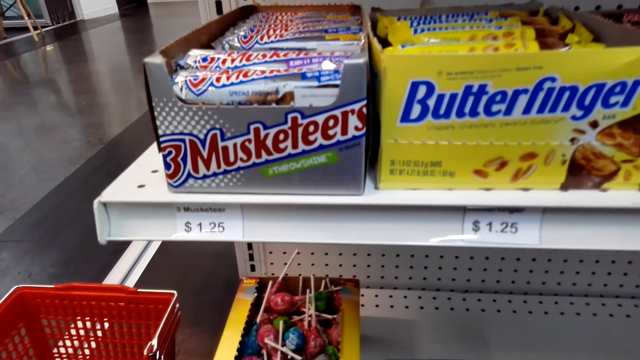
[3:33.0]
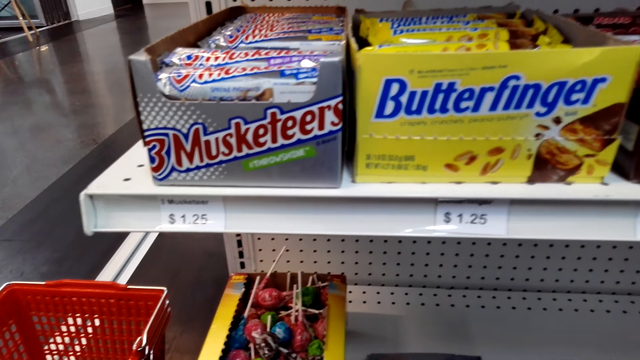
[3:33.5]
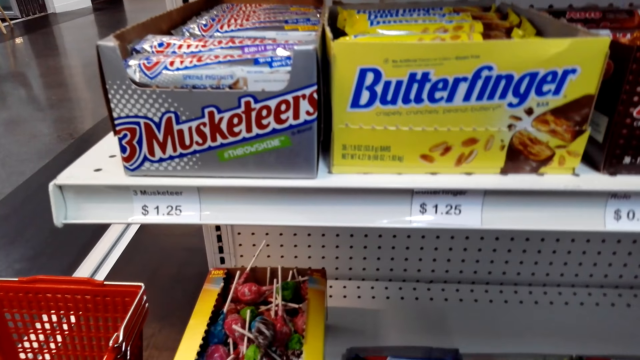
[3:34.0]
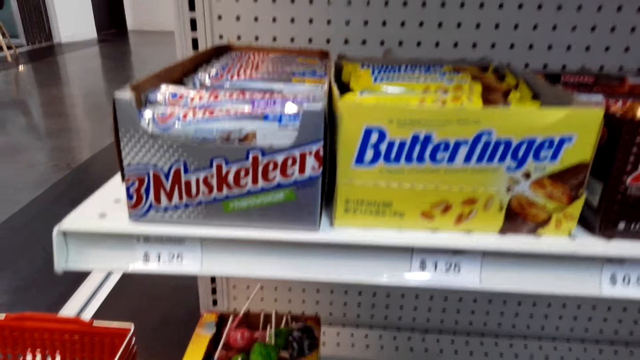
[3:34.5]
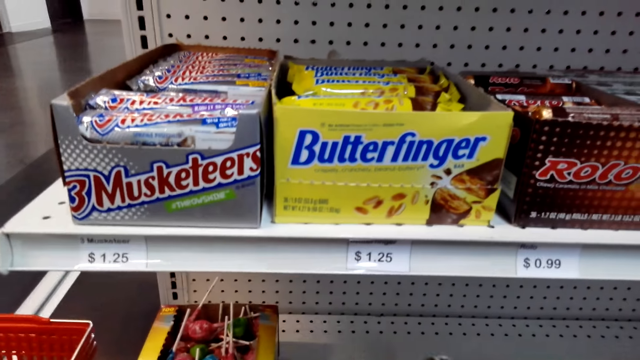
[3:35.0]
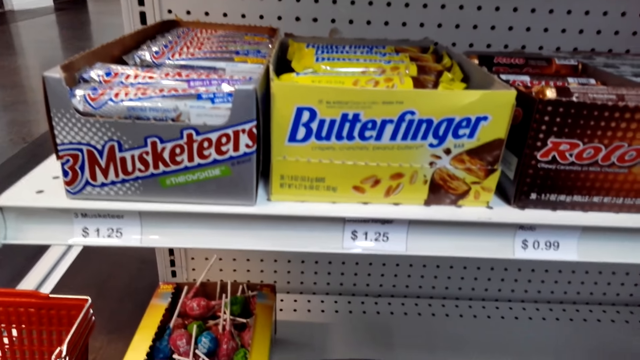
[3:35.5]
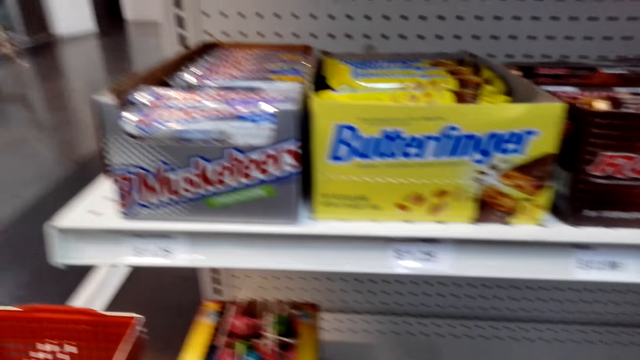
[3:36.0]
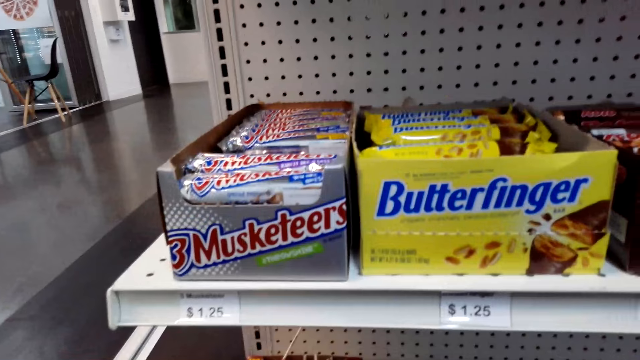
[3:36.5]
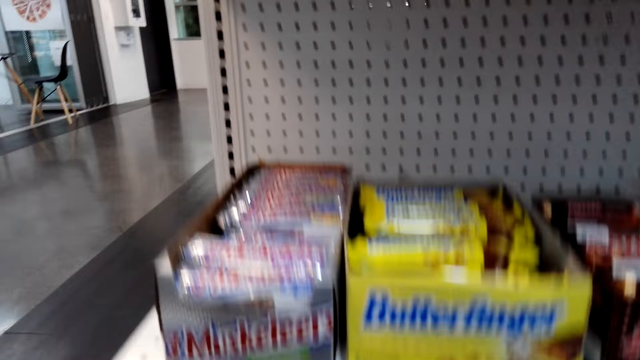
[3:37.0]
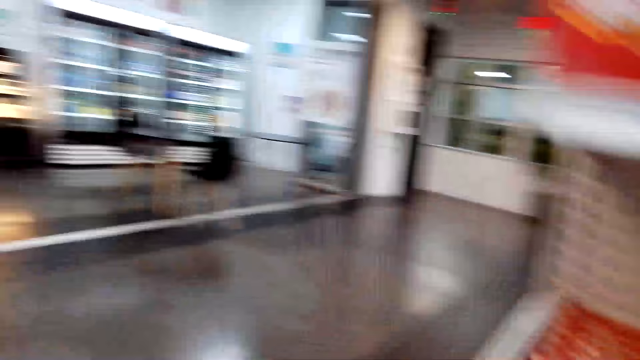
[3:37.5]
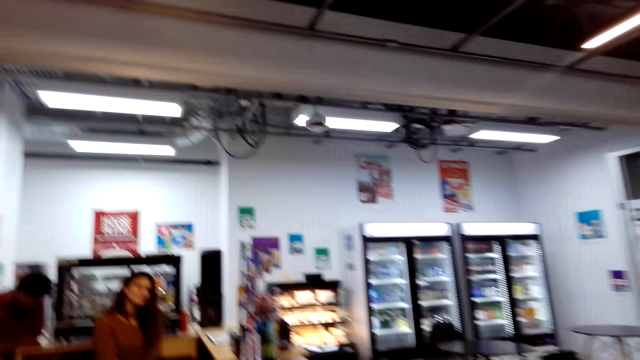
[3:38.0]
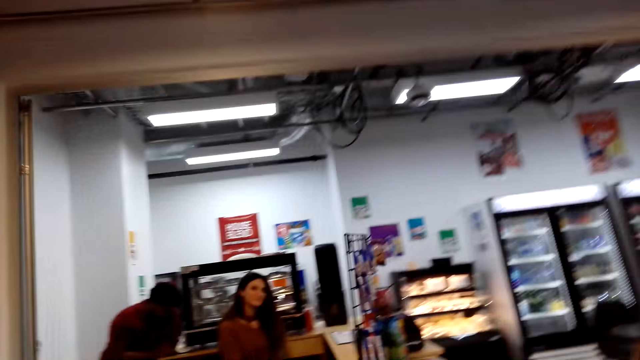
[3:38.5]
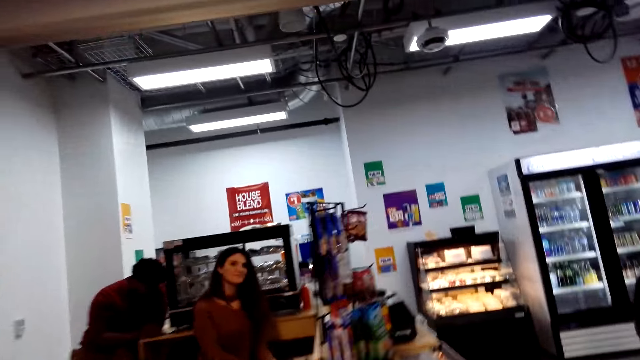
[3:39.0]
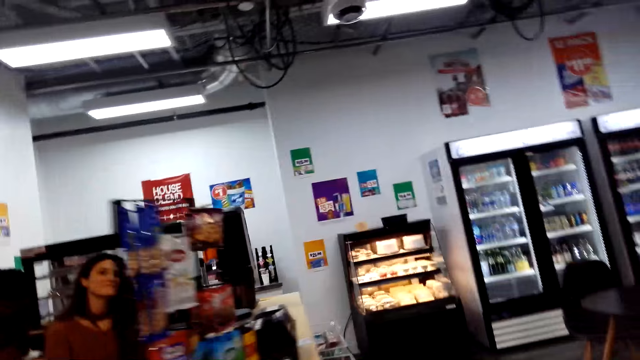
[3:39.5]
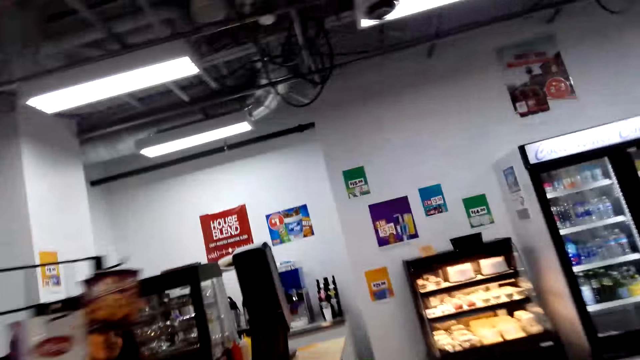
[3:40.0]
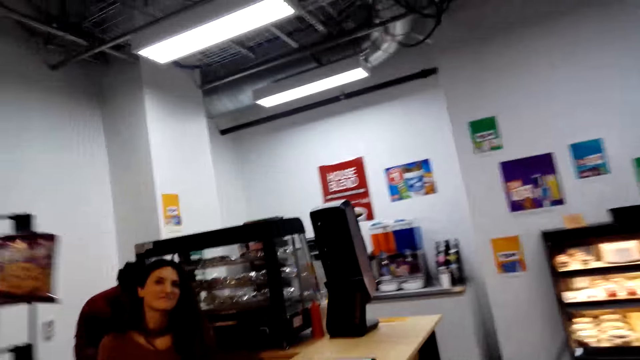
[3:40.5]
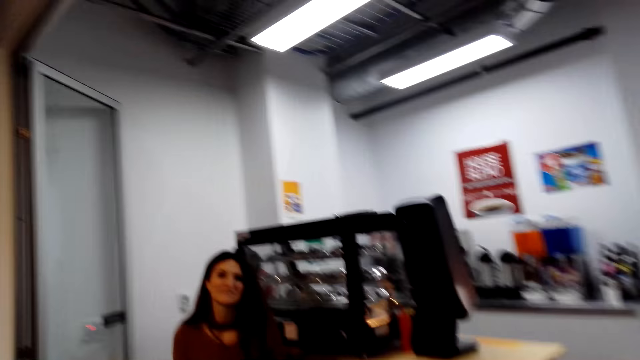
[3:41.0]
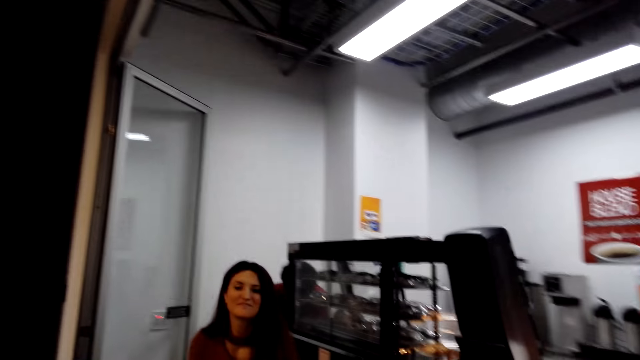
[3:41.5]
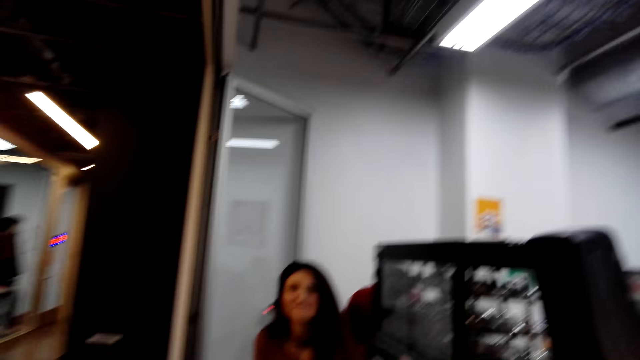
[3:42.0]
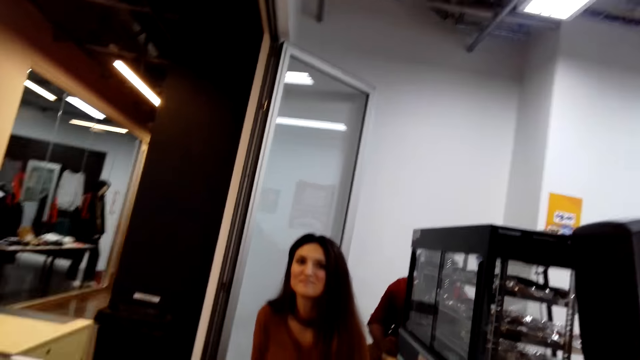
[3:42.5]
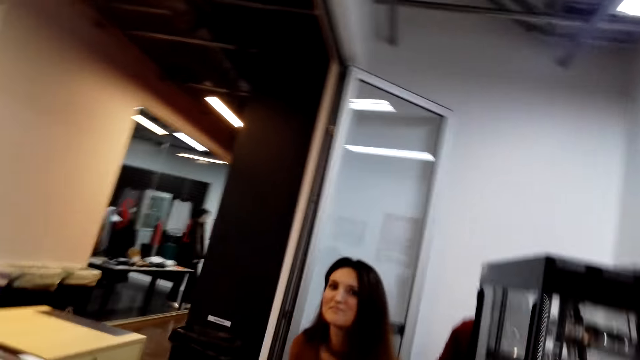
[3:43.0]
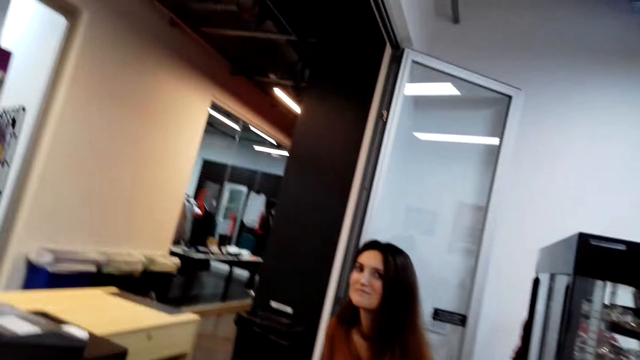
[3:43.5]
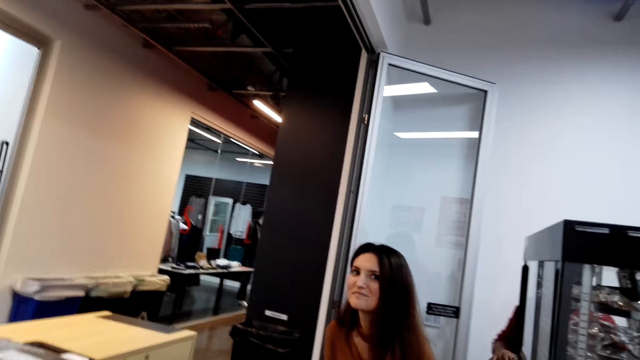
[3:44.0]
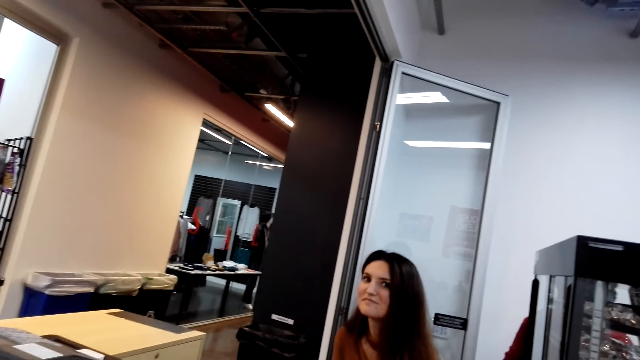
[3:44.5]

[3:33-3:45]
The camera wearer moves to the counter. The camera wearer and a woman walk around the supermarket. The camera wearer talks to the woman.

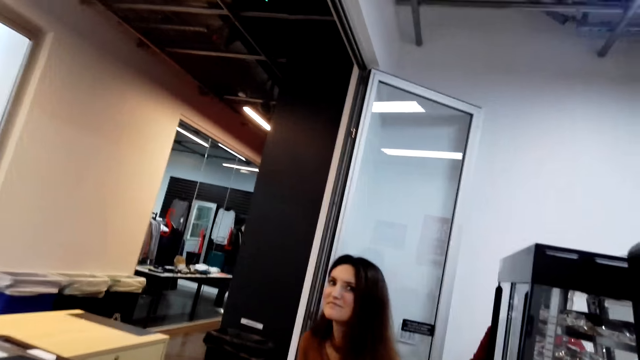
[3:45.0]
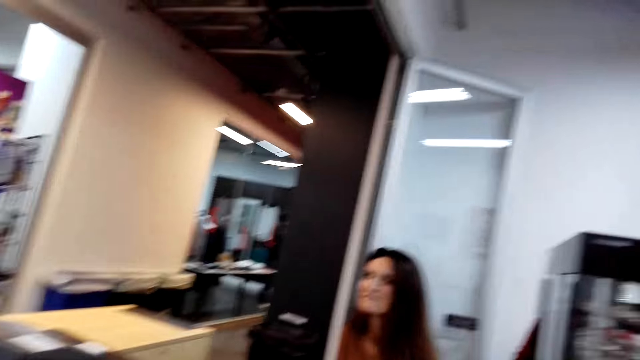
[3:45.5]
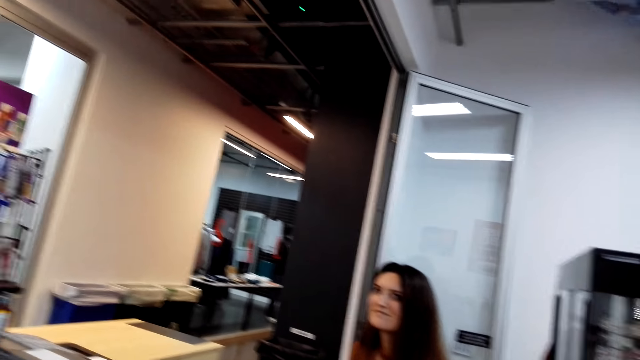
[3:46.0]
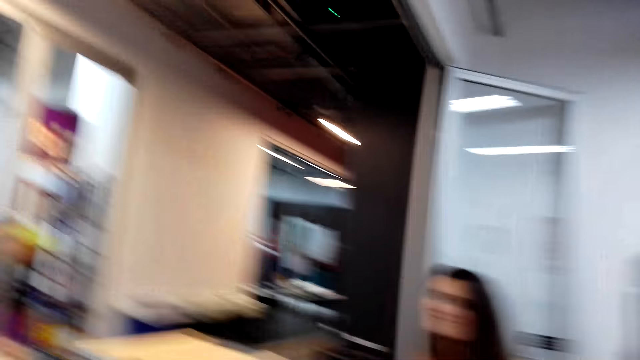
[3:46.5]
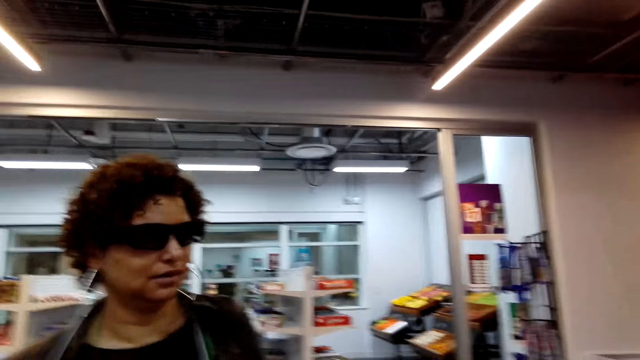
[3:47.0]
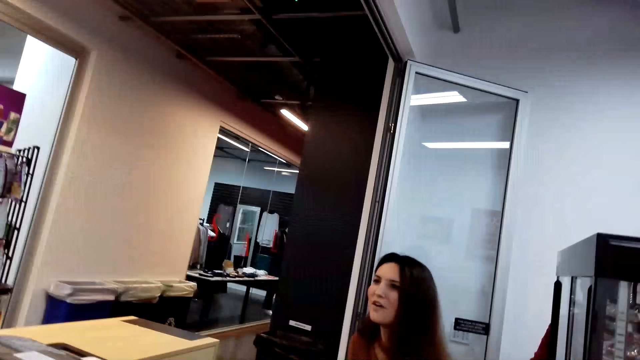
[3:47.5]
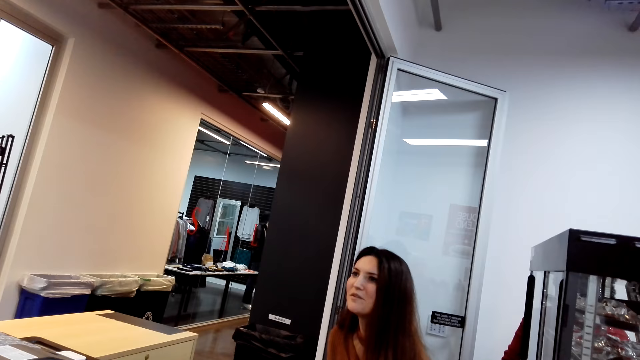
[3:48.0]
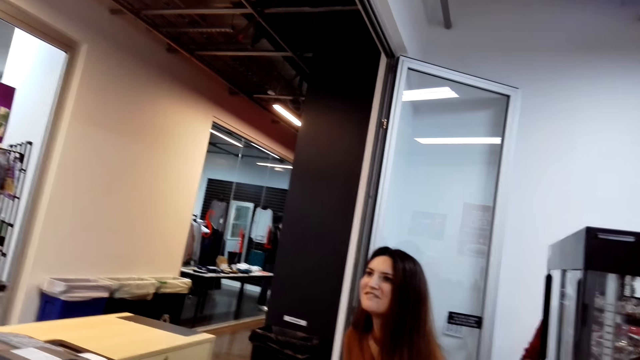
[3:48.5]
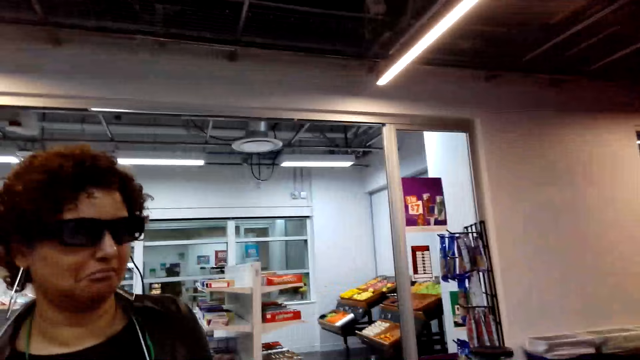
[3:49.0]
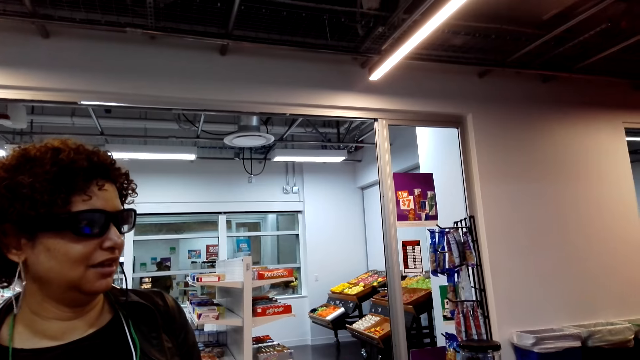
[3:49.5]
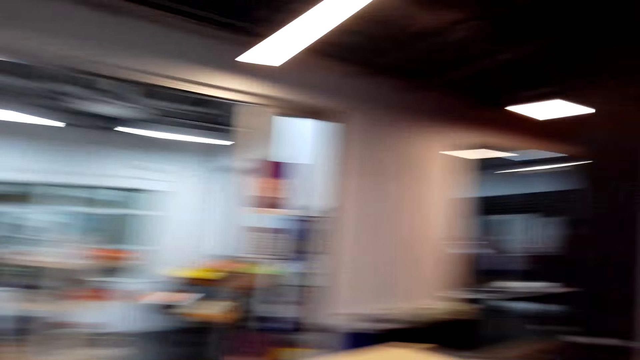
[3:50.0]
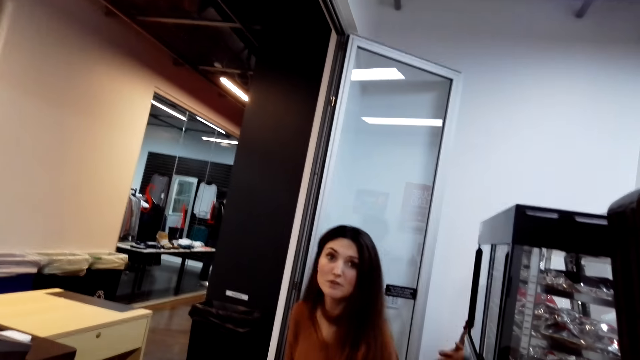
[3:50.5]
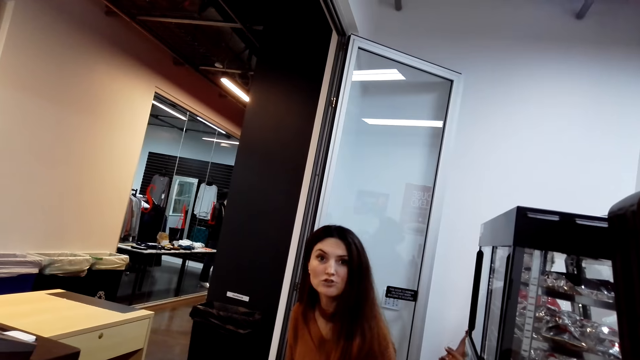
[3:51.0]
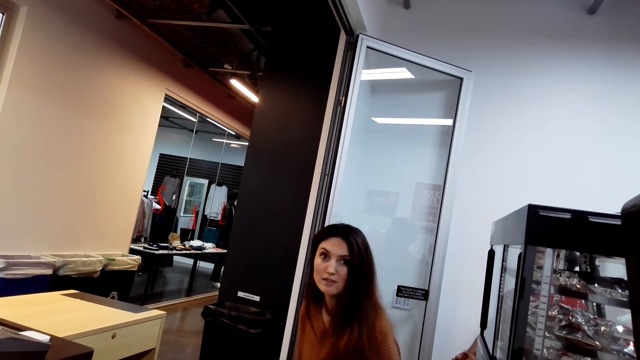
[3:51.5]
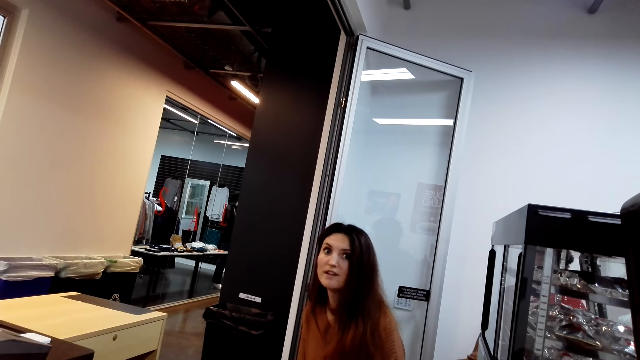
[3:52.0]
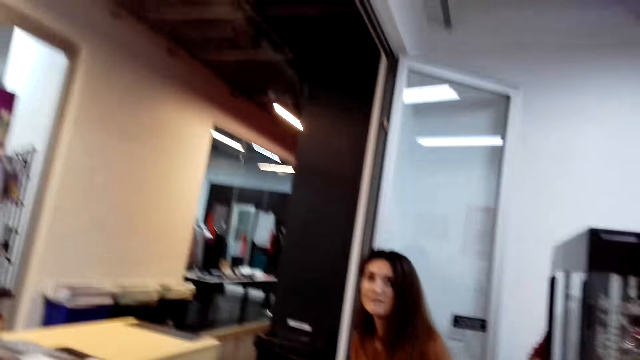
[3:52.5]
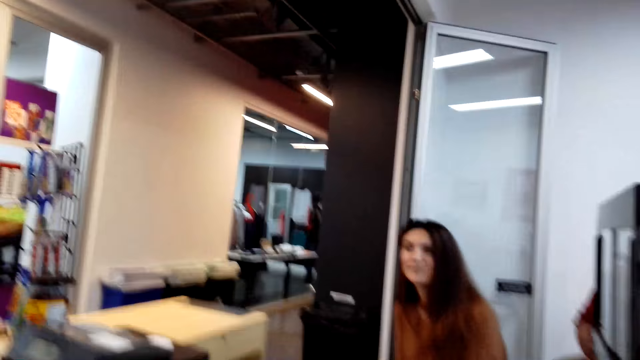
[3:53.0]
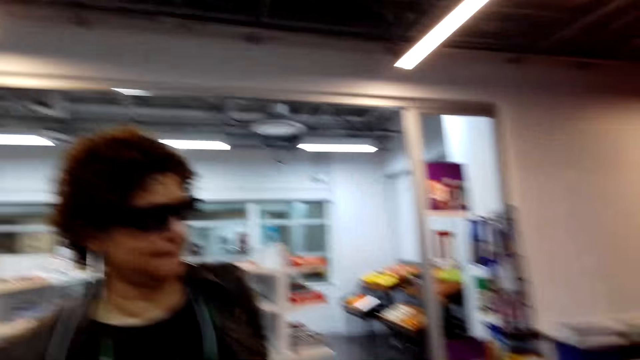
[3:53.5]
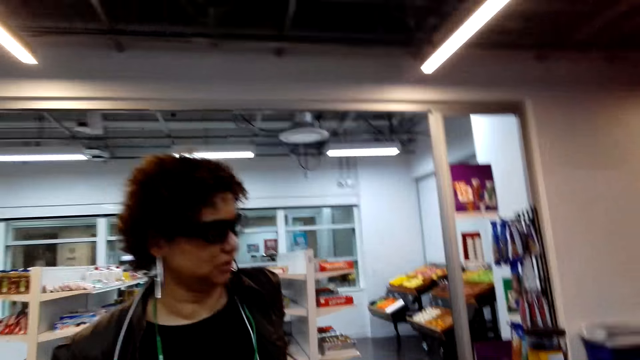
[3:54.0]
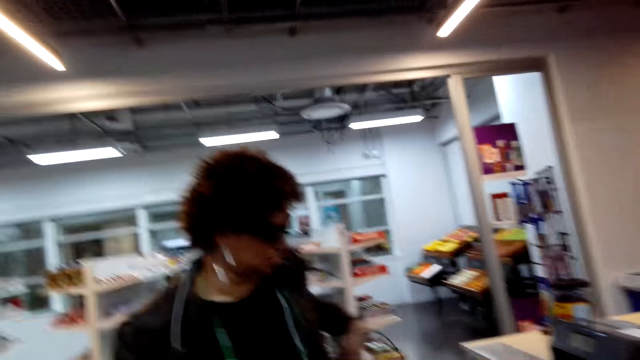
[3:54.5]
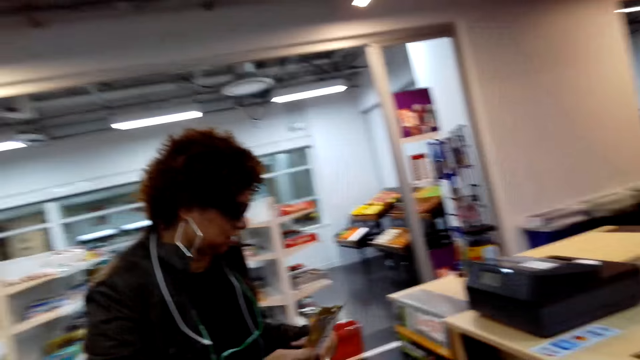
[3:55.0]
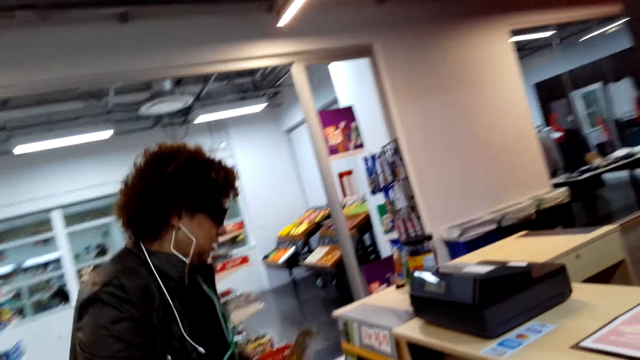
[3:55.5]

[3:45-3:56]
The camera wearer converses with a woman and another woman. A person talks to the camera wearer. The camera wearer talks to the person.
